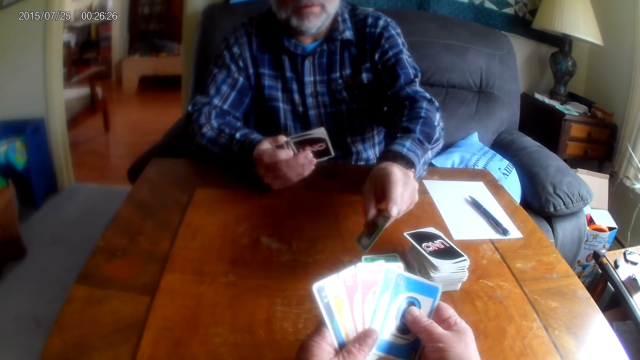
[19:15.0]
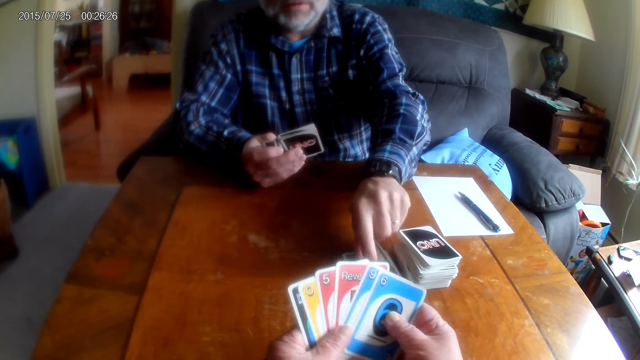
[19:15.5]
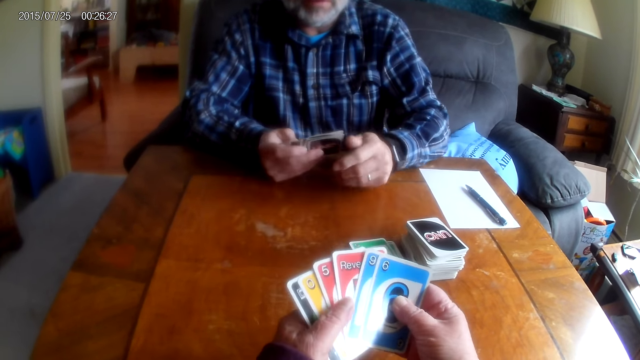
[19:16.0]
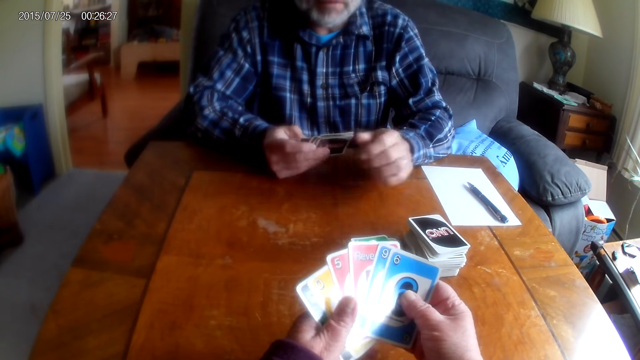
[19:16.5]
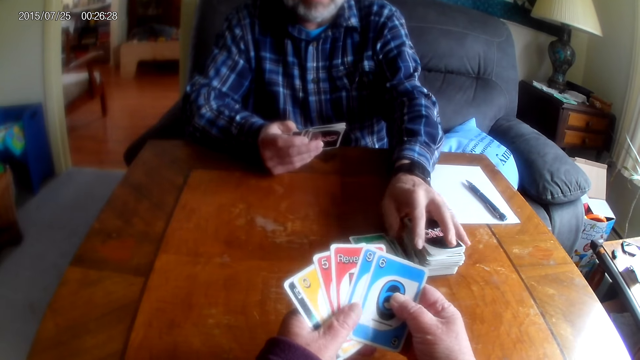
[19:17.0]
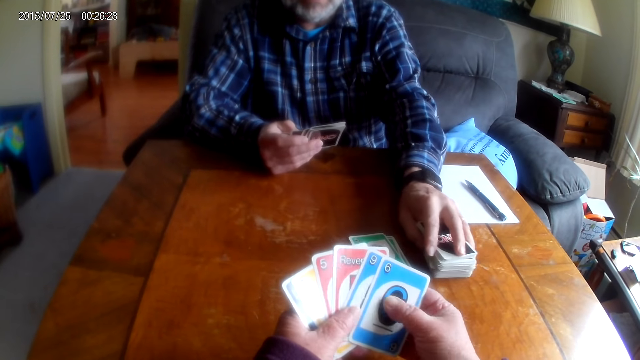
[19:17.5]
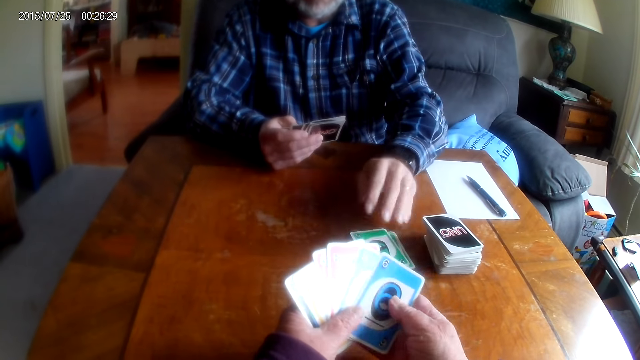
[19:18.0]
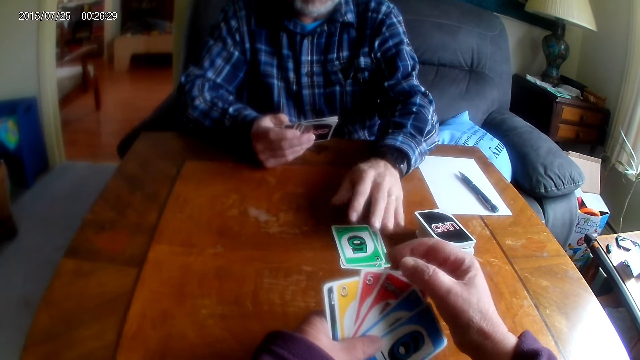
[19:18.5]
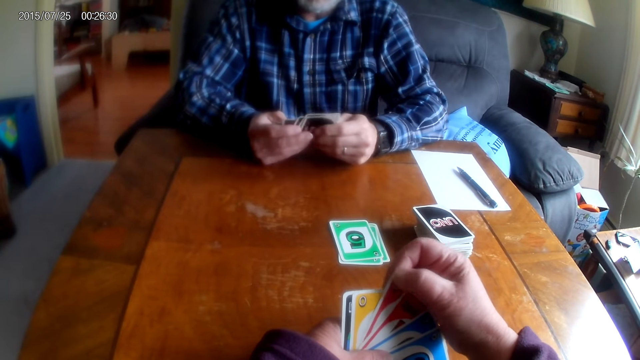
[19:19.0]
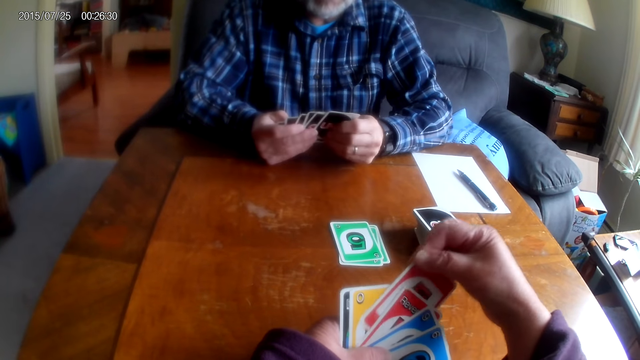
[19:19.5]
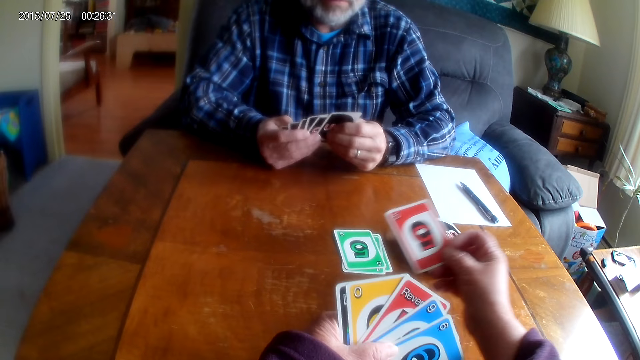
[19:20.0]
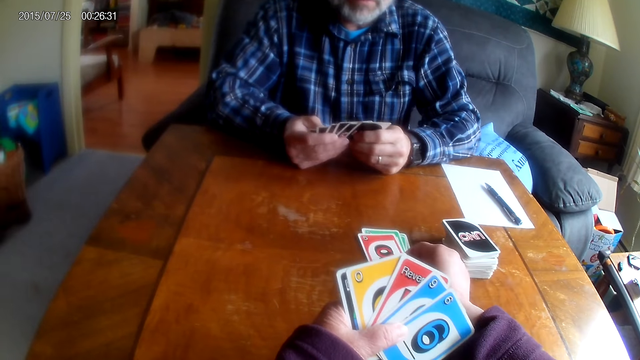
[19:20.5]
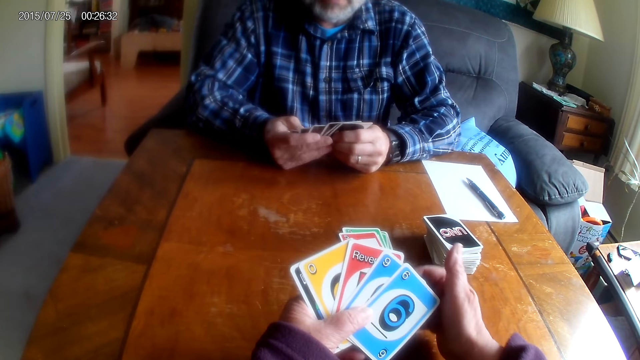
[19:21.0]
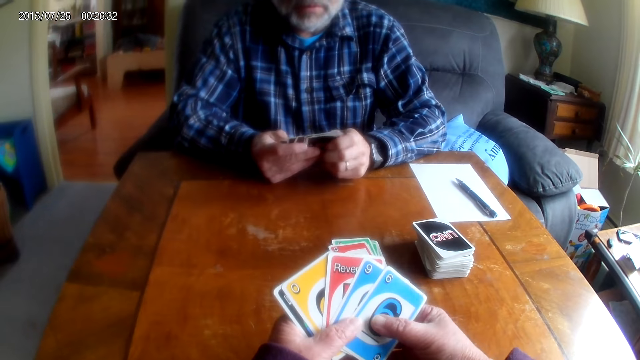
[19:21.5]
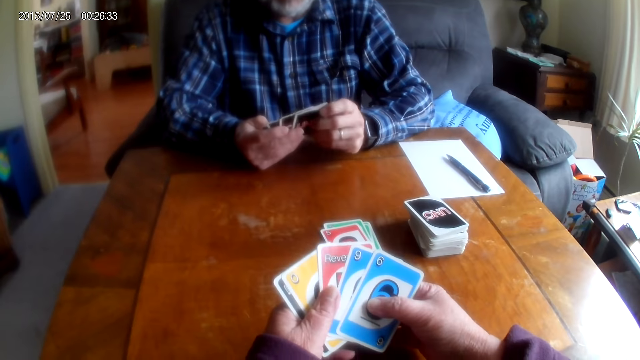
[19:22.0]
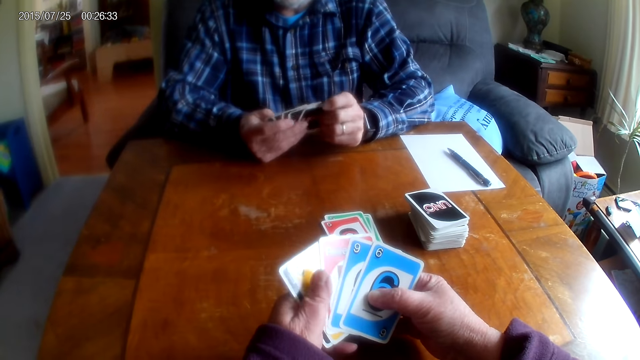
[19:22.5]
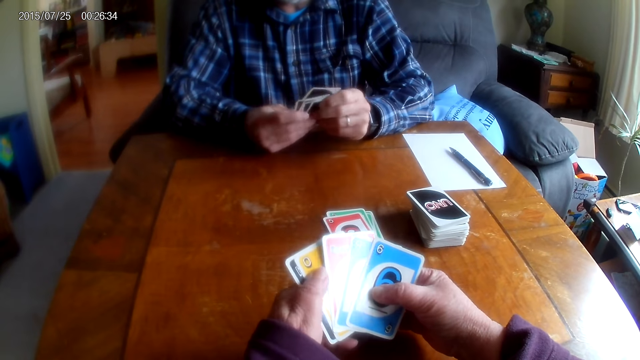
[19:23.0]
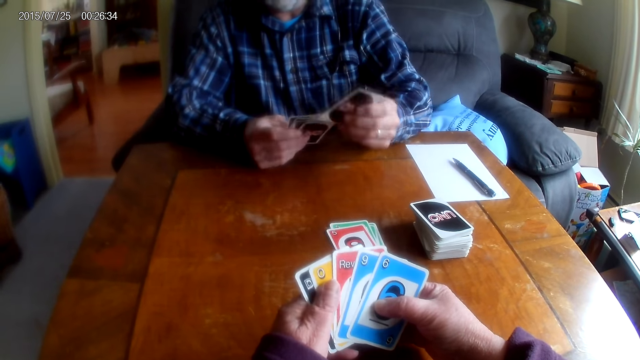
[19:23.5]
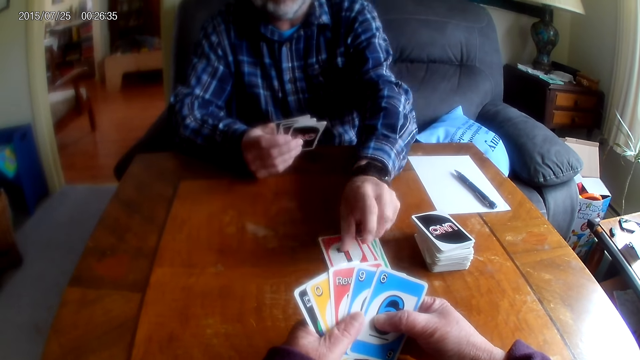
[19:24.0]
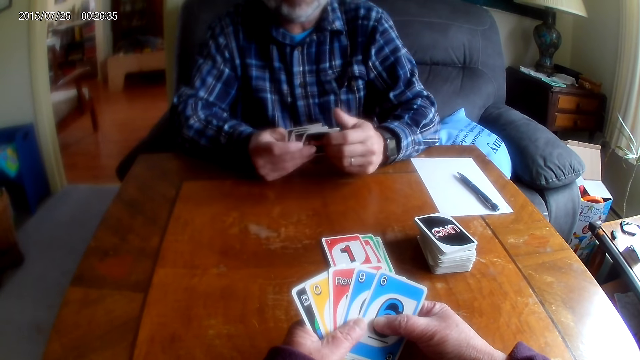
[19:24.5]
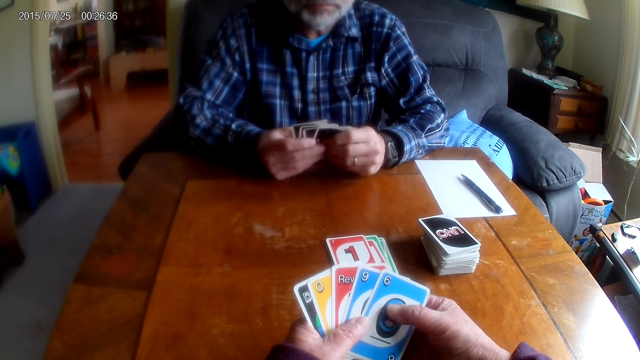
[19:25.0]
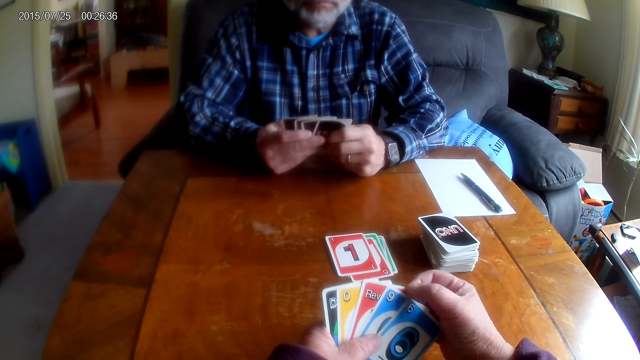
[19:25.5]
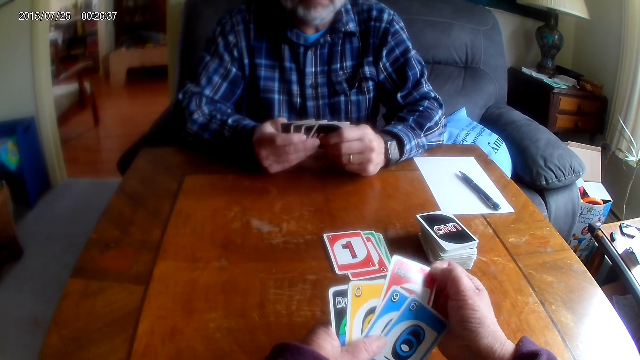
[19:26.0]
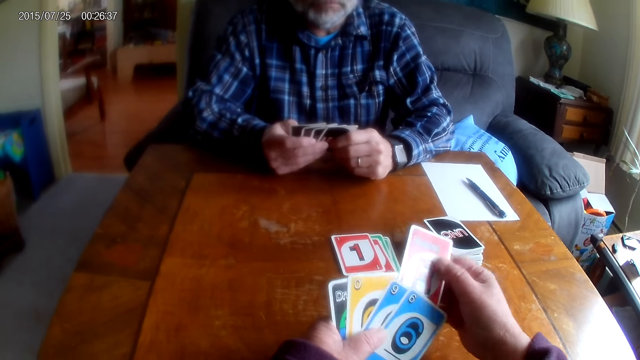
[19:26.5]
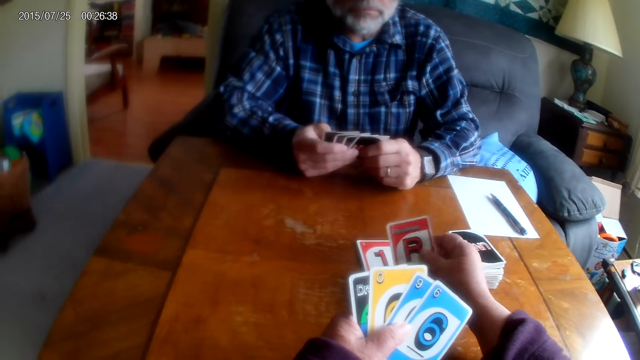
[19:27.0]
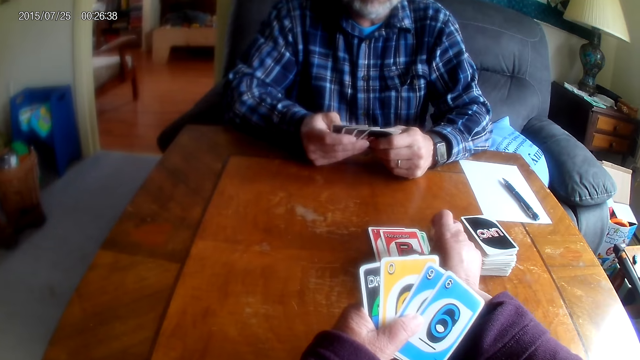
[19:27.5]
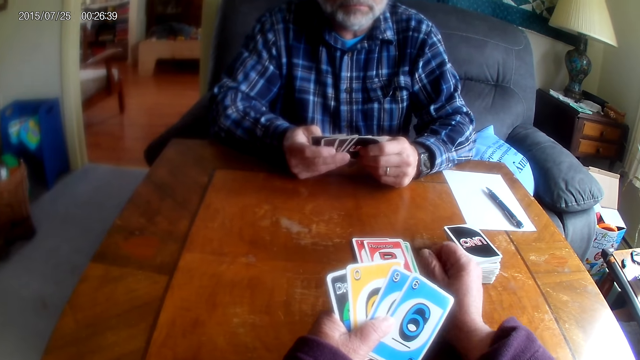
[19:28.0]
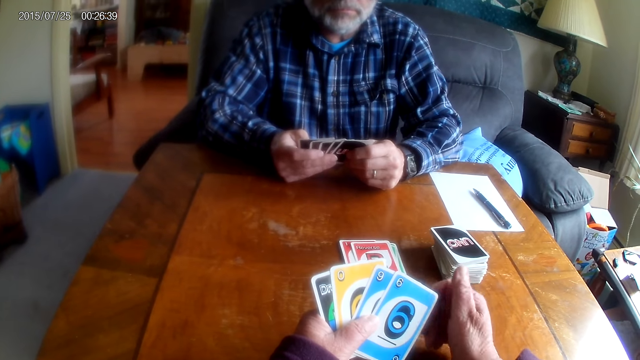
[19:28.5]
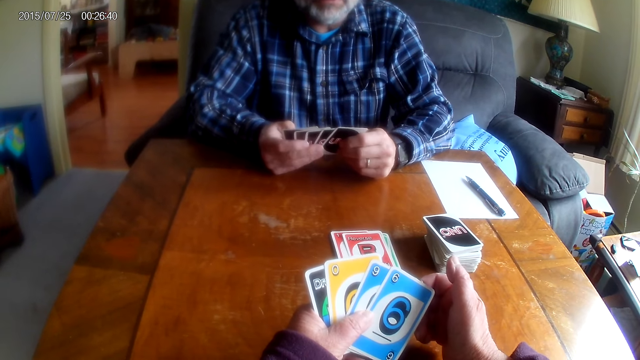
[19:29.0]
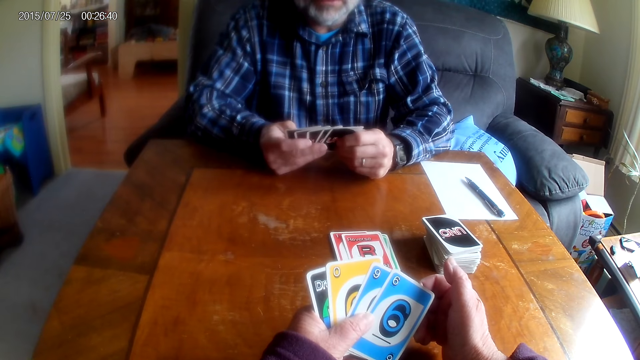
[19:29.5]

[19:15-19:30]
A man places a card on the table. The man moves his hand. The man moves the cards on the table. The man moves his hand. The camera wearer places the card on the table. They move their hand. The man shuffles the cards. The man places a card on the table and moves his hand. The camera wearer places the card on the table. They move their hand.

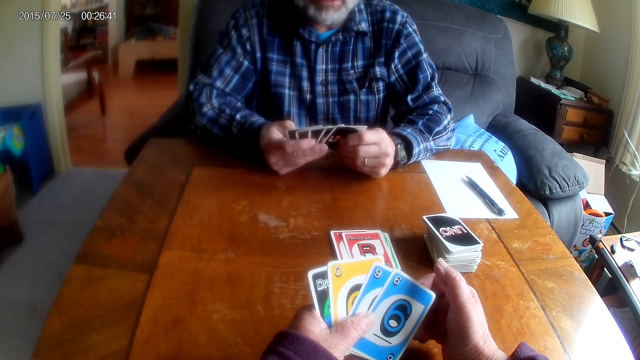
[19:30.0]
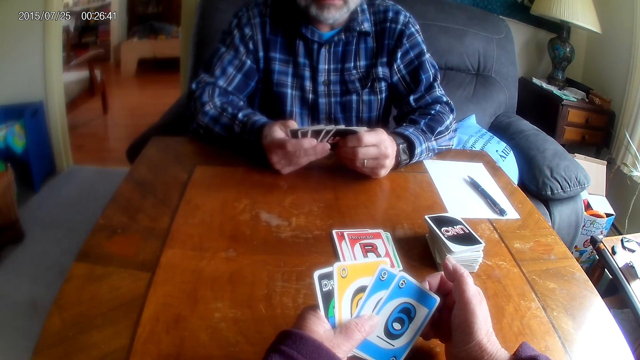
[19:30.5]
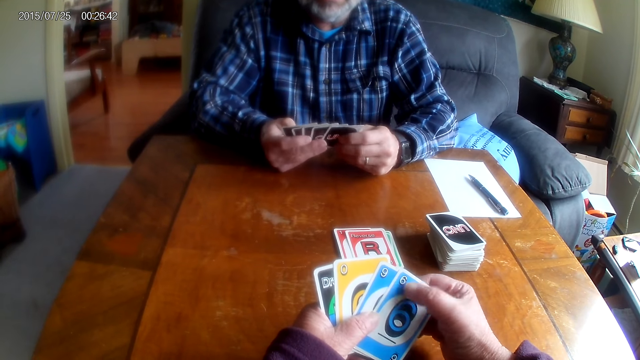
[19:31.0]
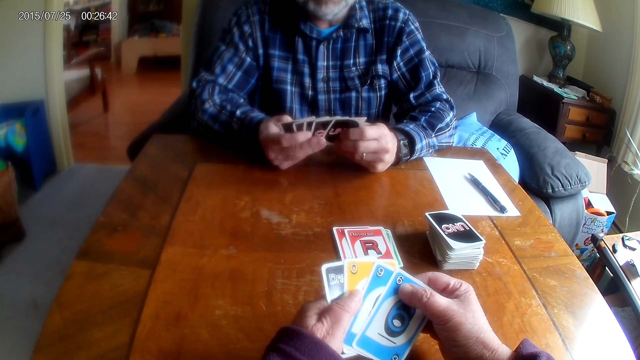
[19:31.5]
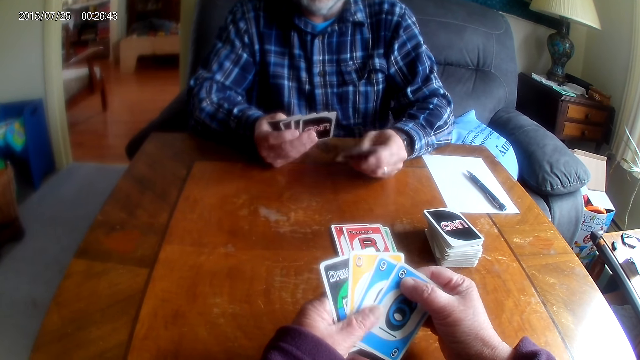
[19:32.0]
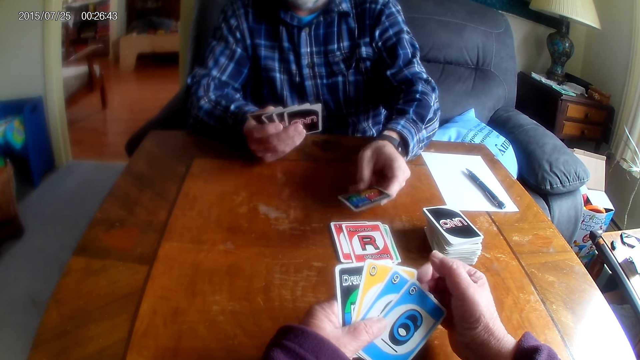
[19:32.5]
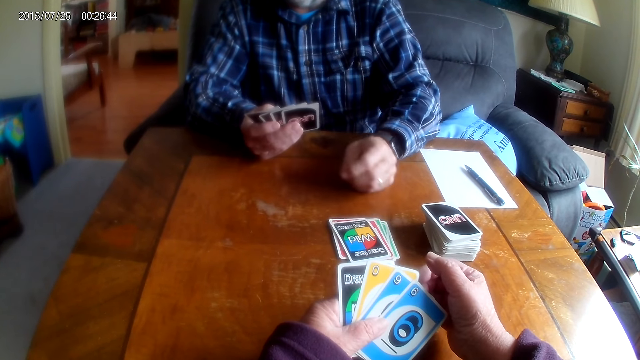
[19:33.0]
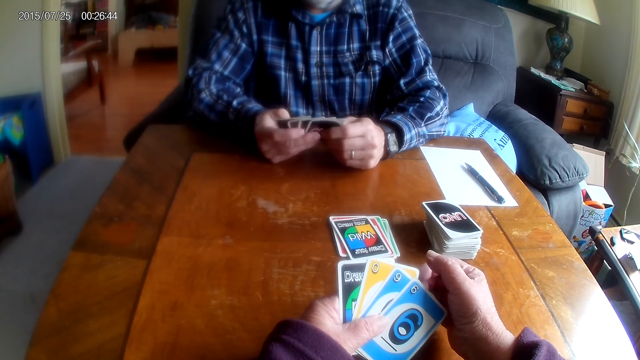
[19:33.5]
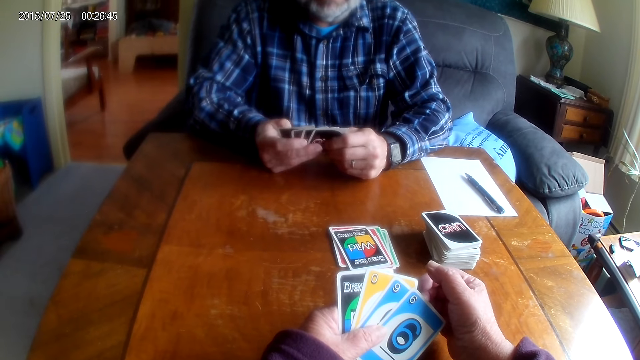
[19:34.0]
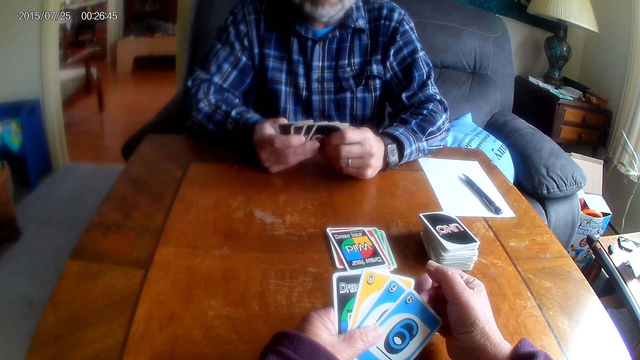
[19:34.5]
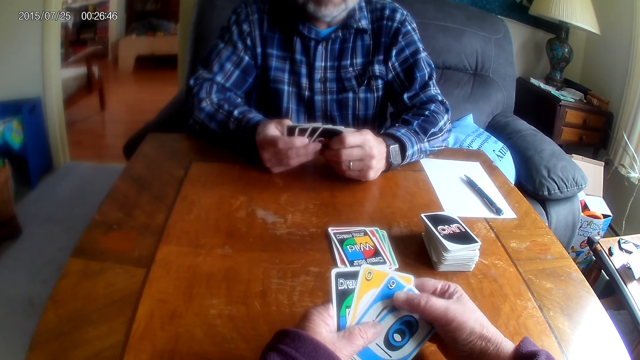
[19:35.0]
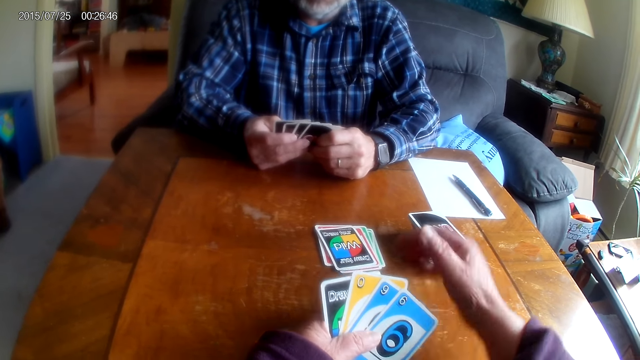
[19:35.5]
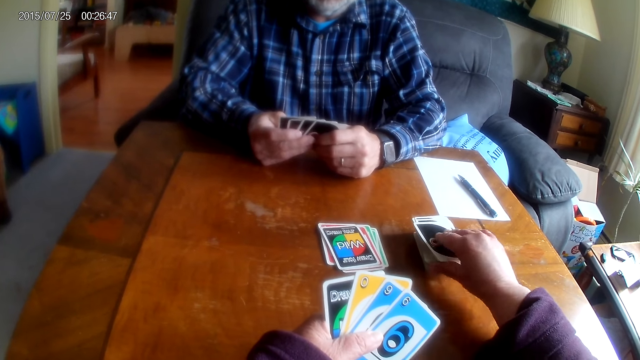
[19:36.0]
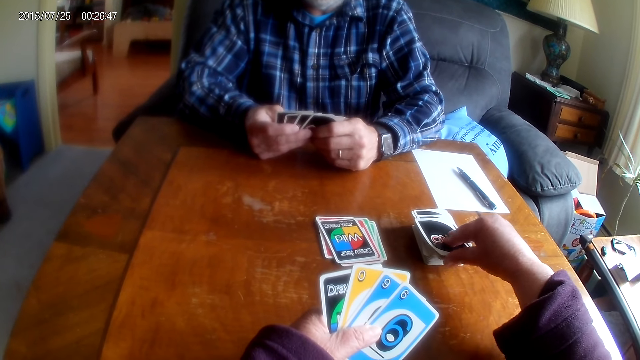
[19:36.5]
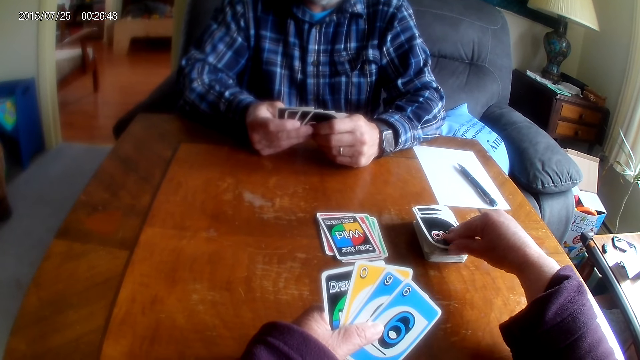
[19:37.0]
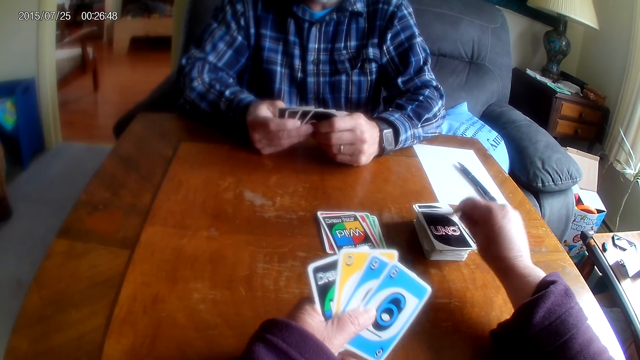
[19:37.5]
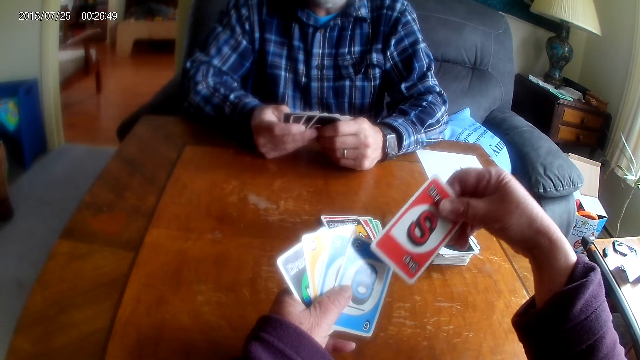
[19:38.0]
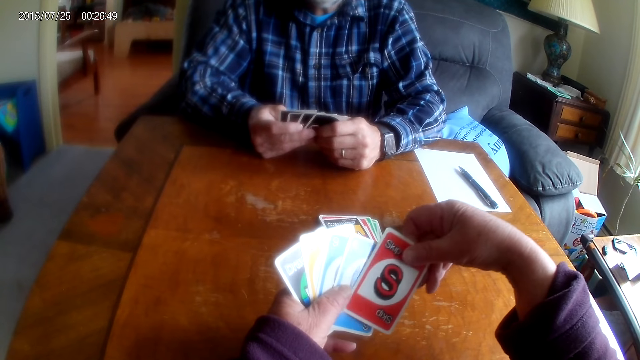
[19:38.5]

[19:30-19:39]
A man talks to a woman. The man places a card on the table and moves his hand. The camera wearer moves their hand. They pick a card from the table.
